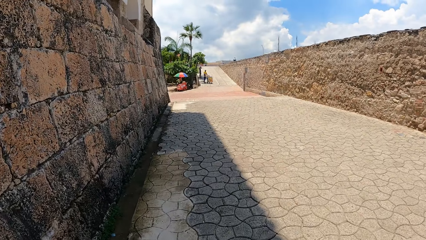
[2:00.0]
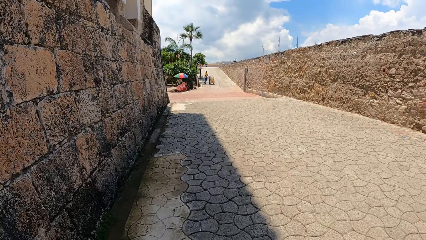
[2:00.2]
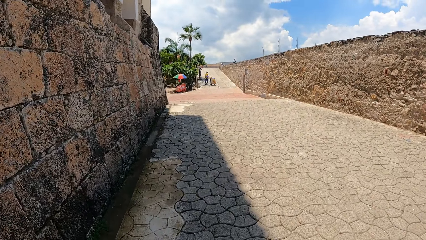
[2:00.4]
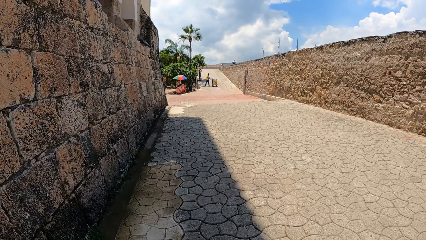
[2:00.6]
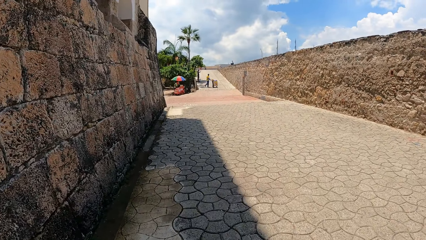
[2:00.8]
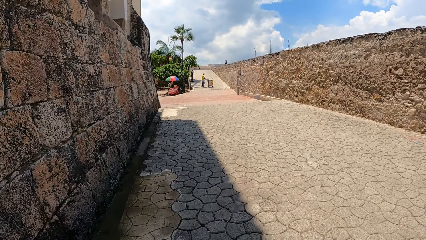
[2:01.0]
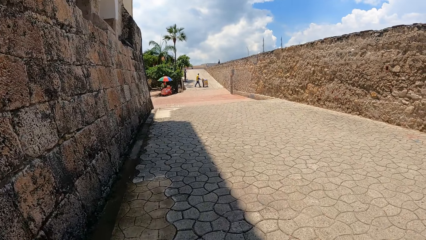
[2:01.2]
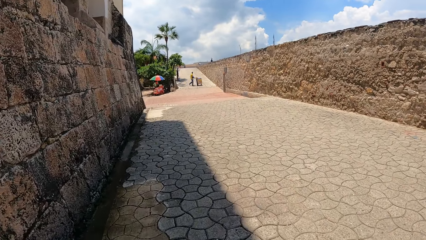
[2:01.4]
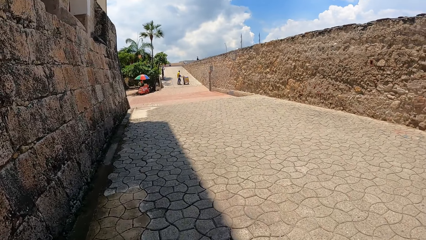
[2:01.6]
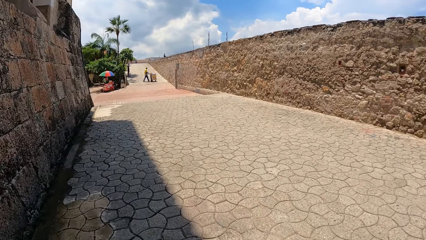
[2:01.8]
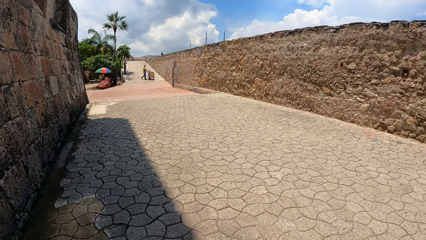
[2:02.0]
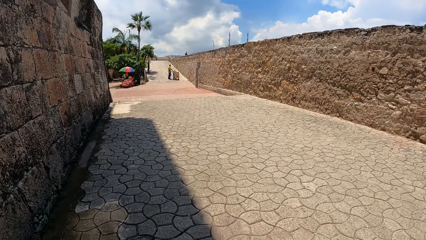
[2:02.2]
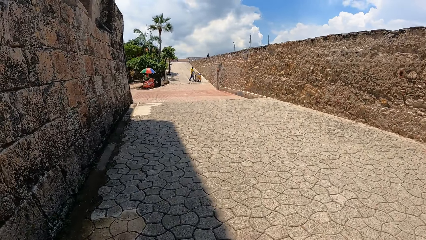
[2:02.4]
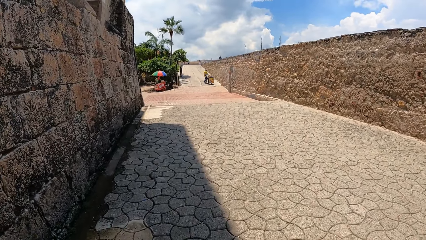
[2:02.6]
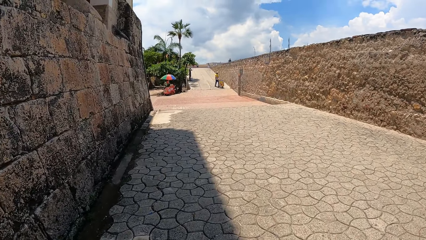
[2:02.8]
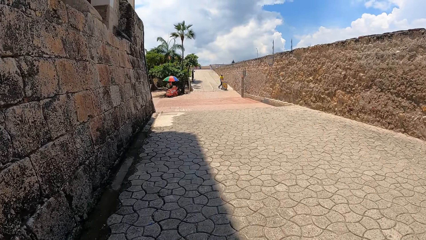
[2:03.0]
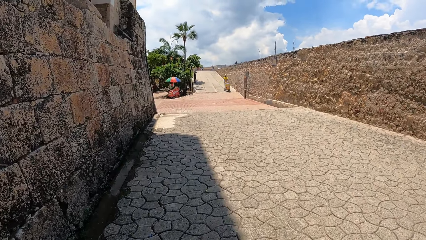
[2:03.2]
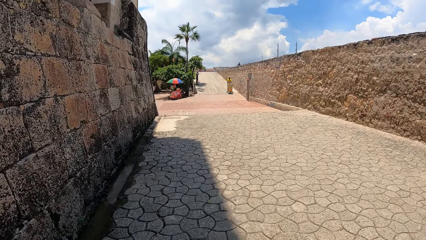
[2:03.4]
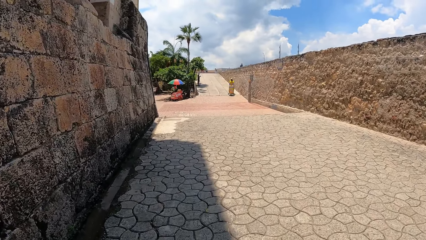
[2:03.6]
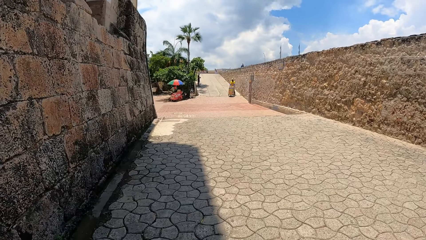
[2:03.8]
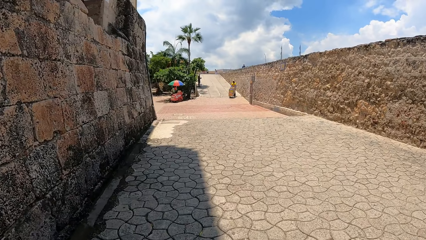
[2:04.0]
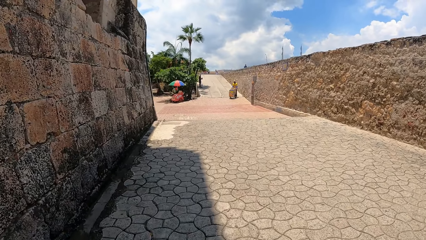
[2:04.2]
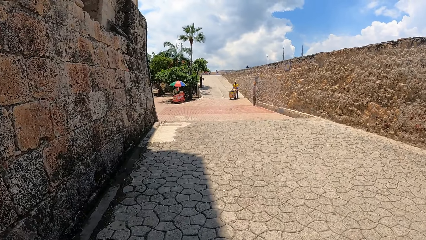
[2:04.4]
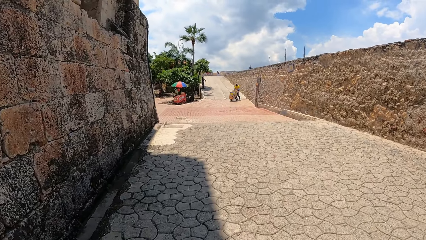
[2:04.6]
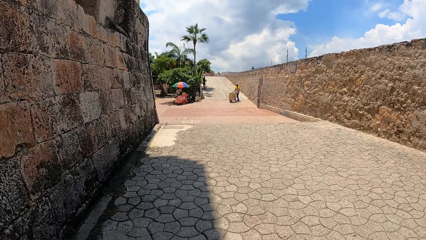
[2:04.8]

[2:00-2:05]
The camera wearer walks around the compound.

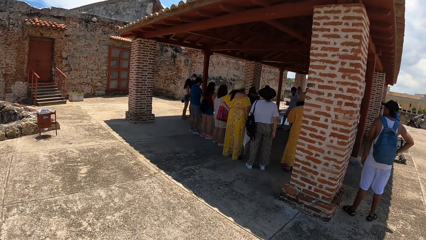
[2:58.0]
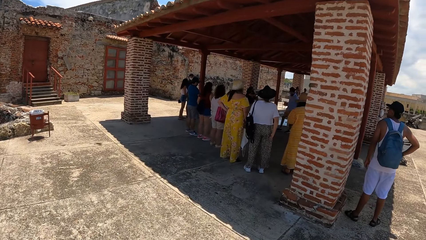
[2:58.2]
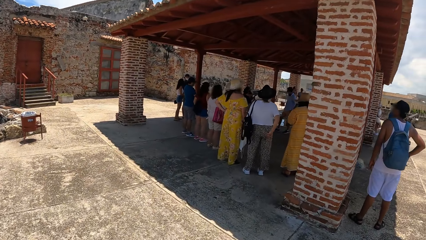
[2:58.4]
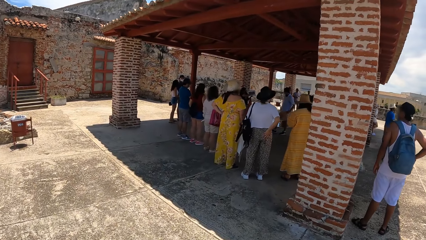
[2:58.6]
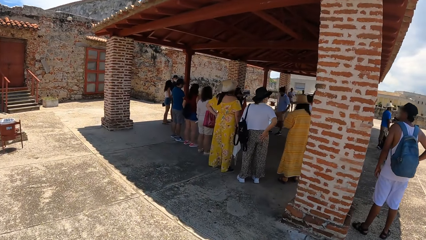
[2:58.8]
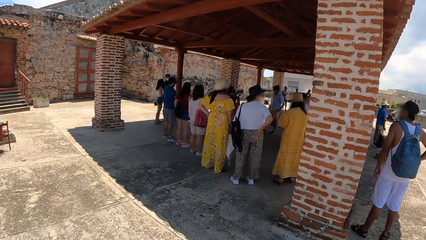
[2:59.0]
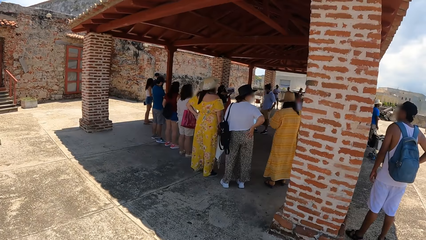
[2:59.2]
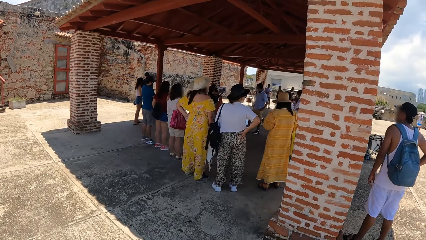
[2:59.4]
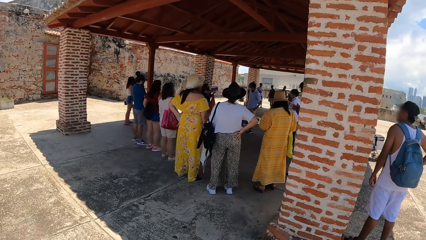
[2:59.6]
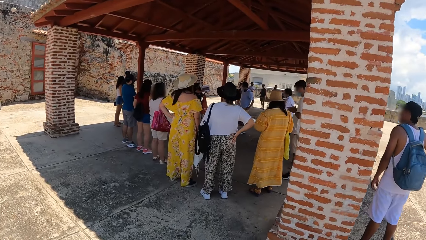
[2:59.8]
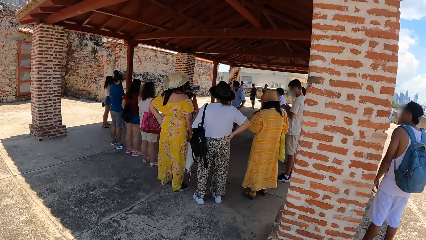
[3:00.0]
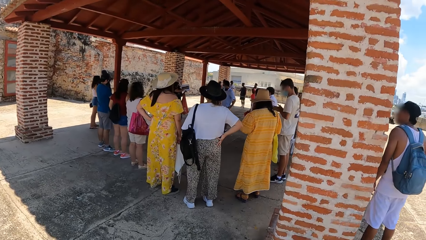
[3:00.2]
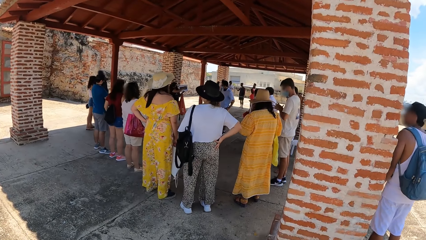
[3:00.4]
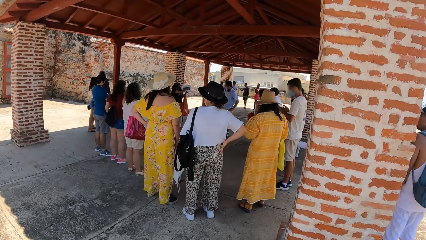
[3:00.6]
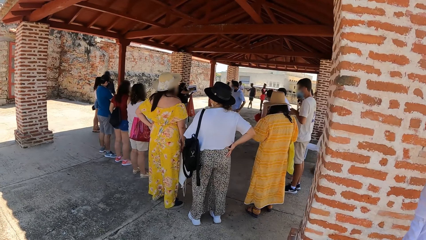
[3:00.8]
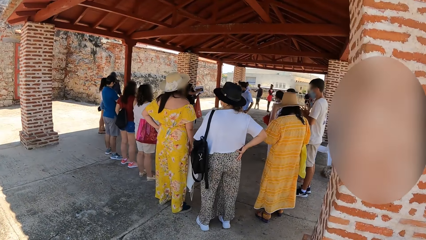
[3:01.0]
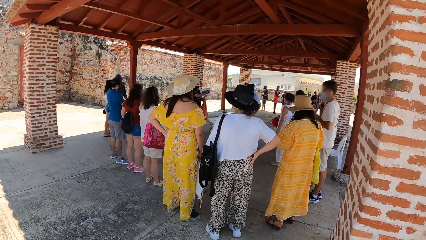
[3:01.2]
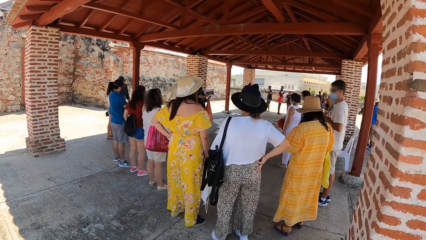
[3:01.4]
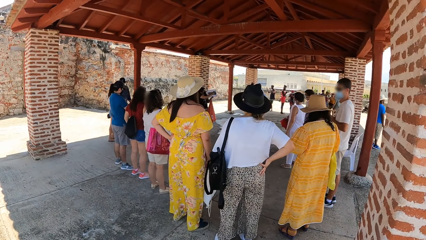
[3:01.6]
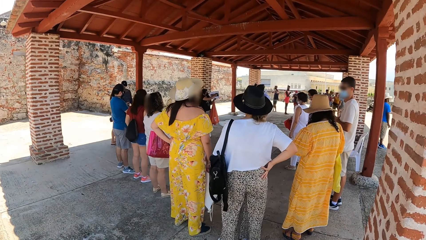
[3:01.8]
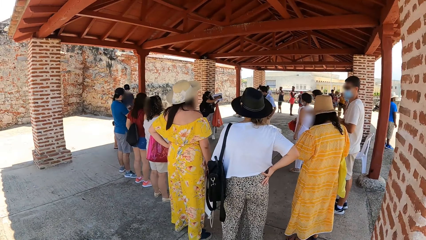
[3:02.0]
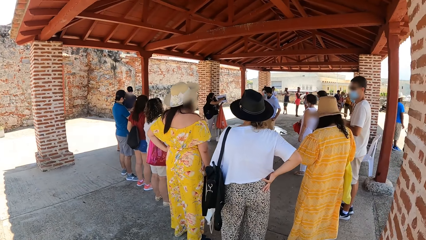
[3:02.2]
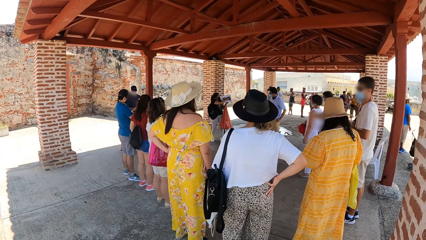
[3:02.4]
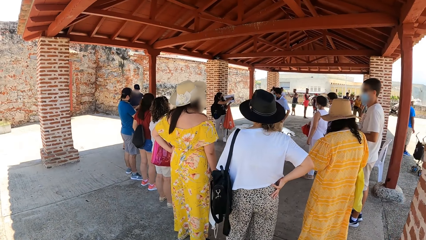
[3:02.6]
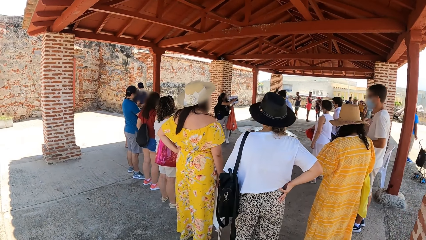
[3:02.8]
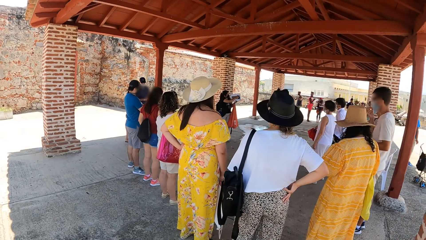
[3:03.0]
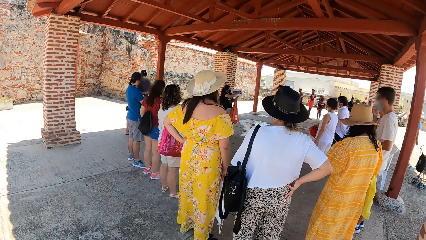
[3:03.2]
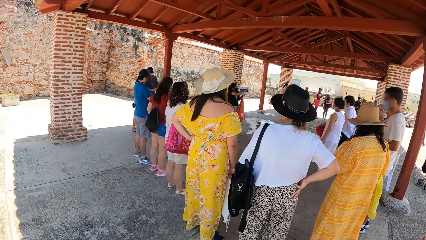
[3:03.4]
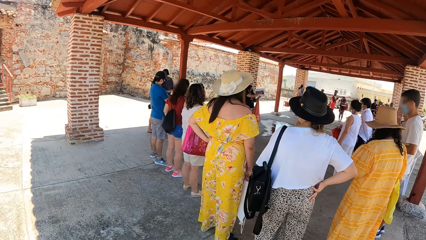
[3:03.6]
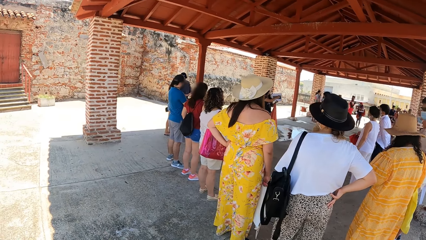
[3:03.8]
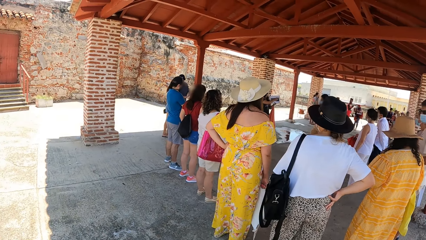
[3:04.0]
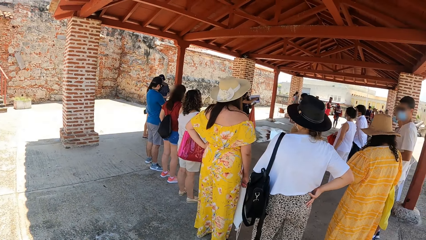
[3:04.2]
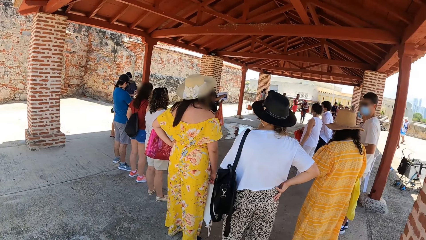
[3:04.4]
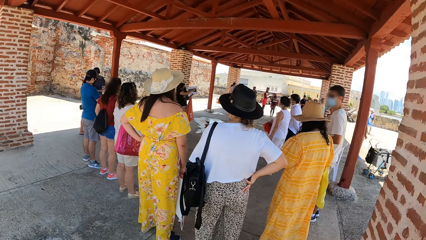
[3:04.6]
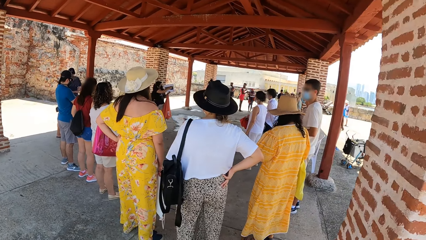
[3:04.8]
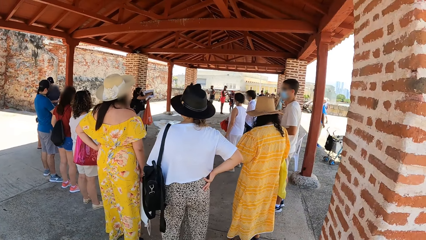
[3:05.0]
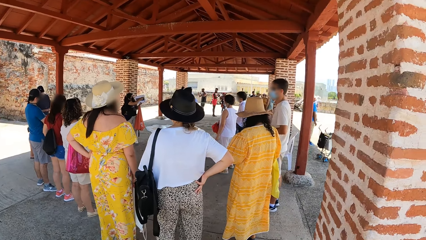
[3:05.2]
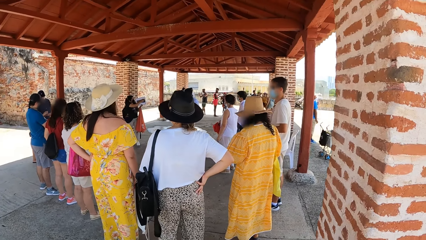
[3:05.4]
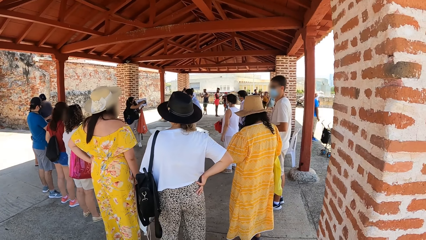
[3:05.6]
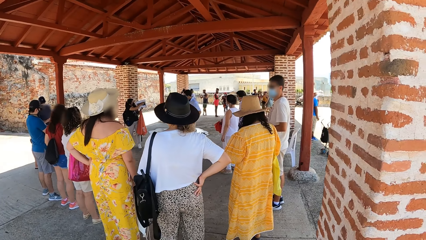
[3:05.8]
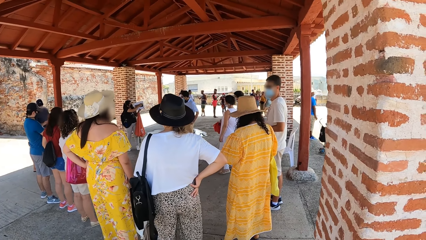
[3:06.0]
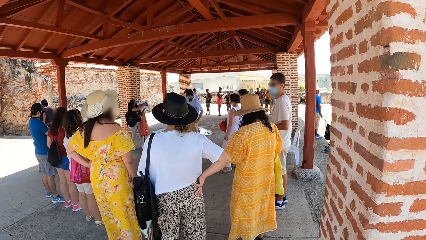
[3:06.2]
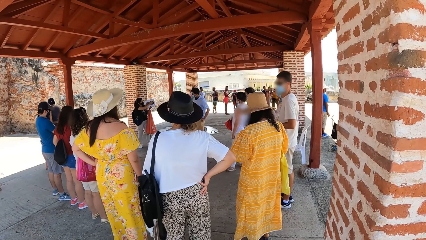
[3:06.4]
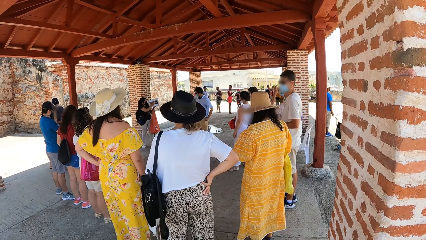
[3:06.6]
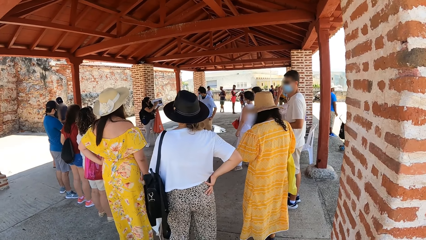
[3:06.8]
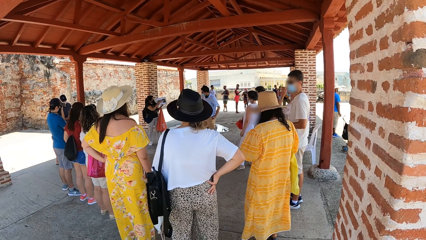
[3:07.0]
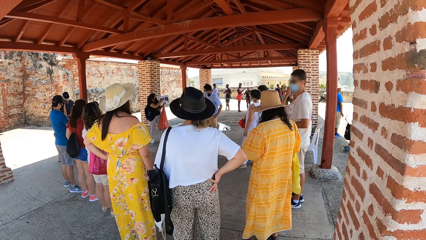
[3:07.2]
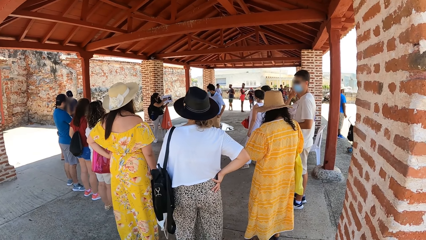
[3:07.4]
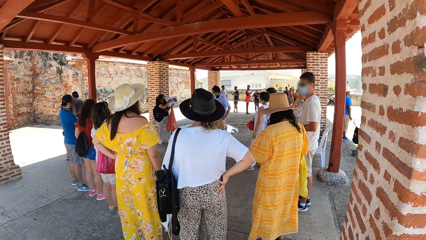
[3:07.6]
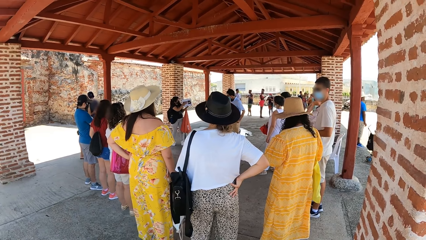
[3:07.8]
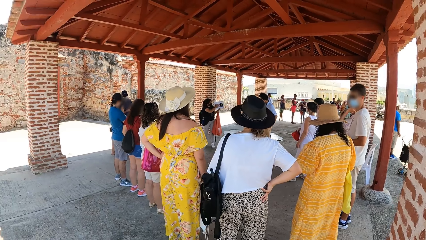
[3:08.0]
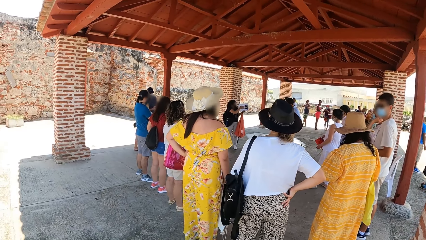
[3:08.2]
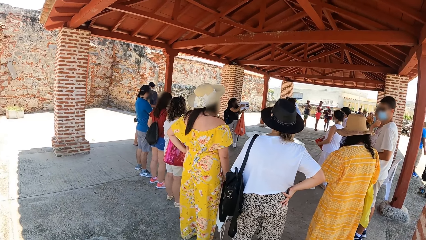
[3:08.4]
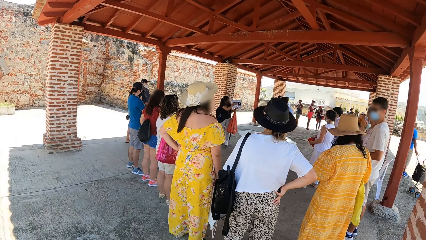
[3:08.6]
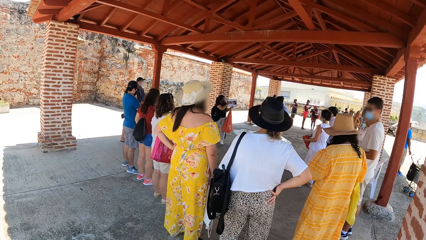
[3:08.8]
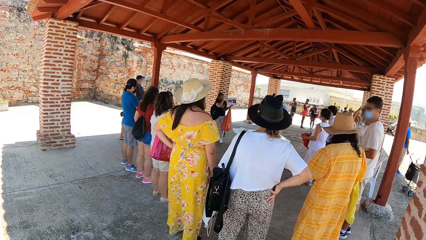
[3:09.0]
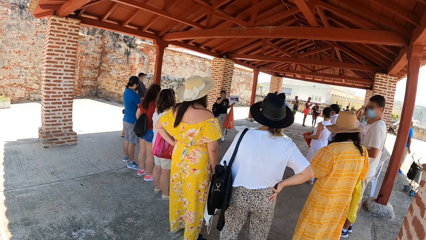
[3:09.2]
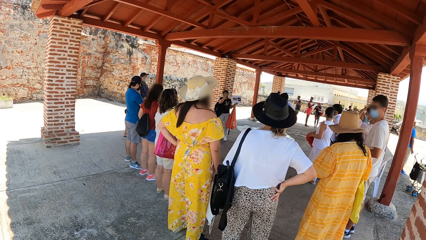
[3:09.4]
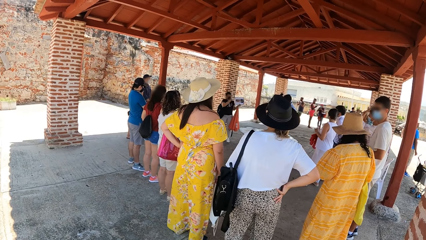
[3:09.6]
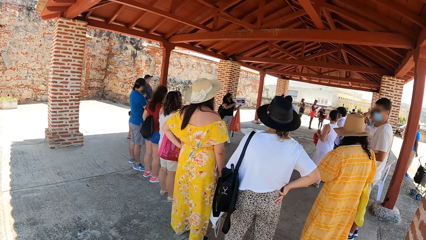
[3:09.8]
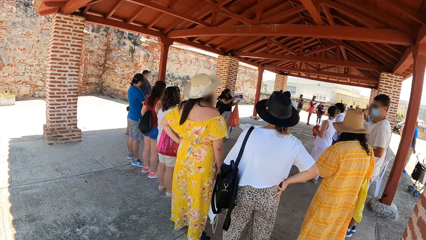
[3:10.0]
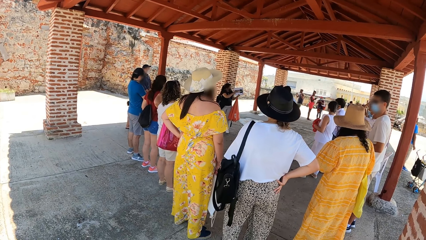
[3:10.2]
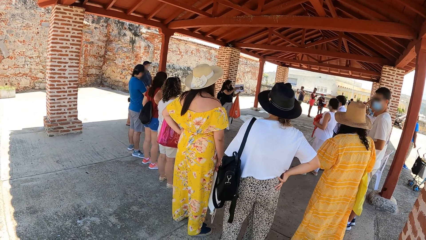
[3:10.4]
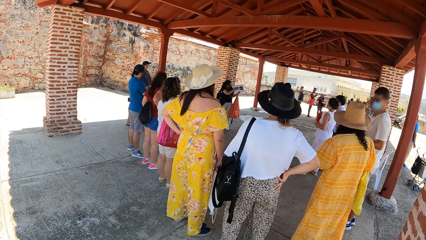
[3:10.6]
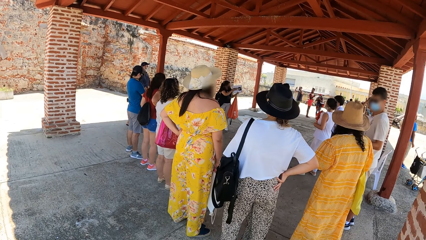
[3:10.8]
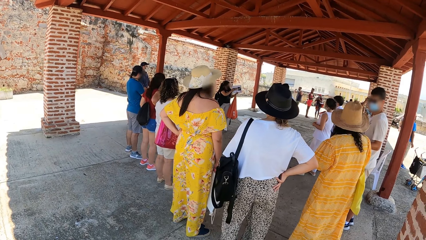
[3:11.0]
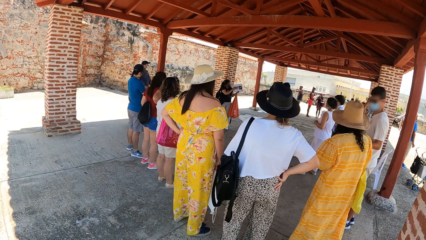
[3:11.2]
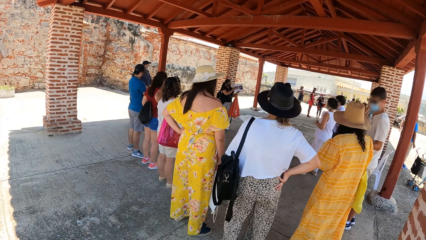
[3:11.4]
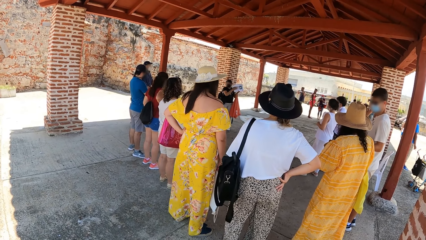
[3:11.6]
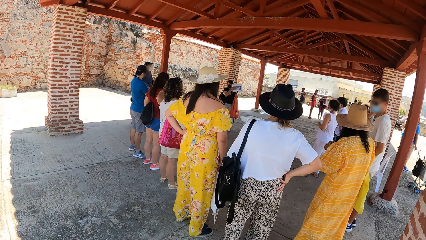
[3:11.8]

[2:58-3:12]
The camera wearer enters a shed. They look around in a crowd under a shade. They stand behind people. A woman explains using gestures.
